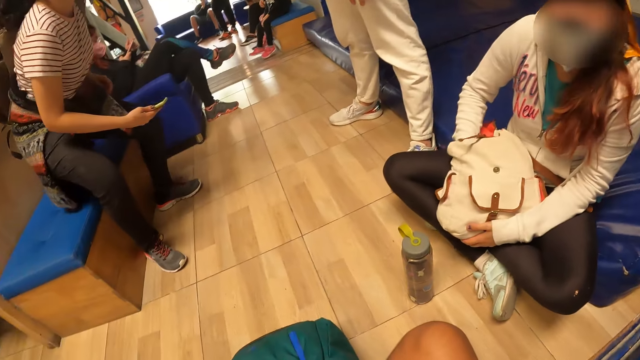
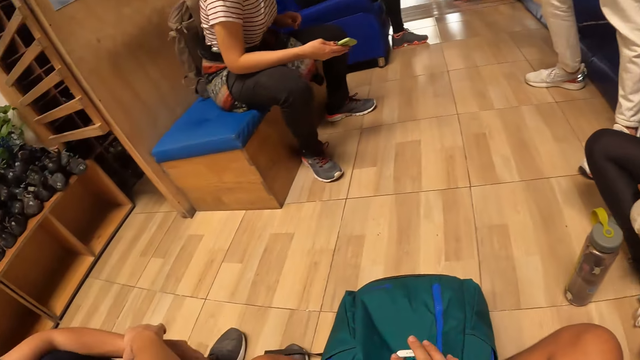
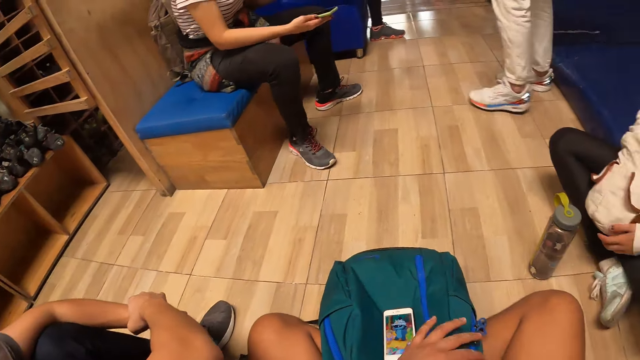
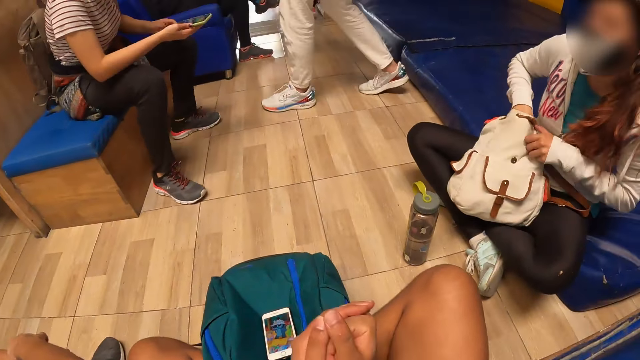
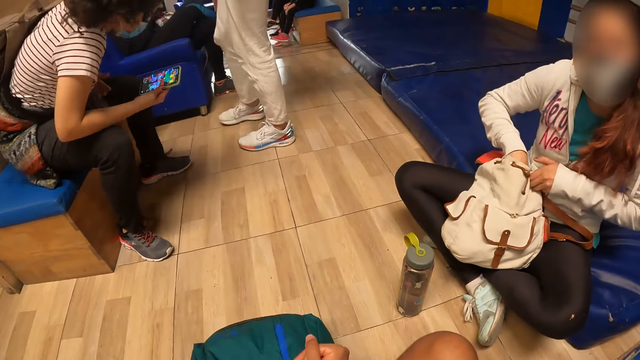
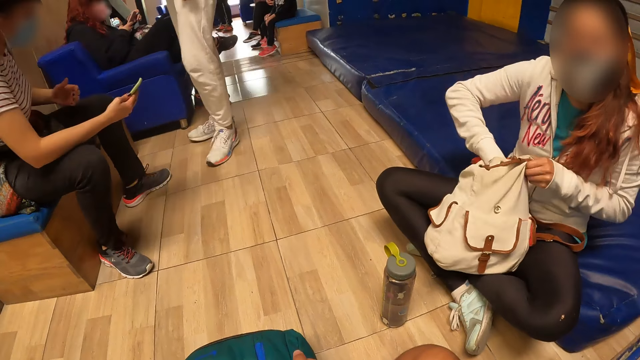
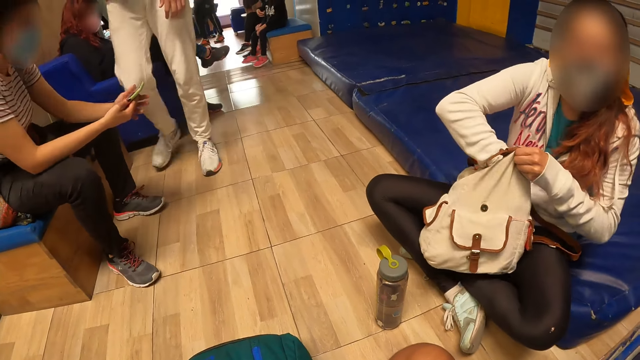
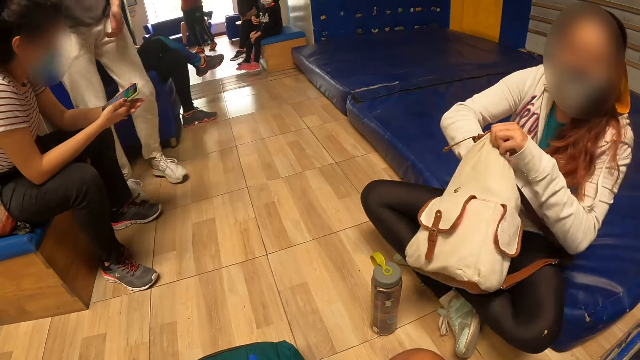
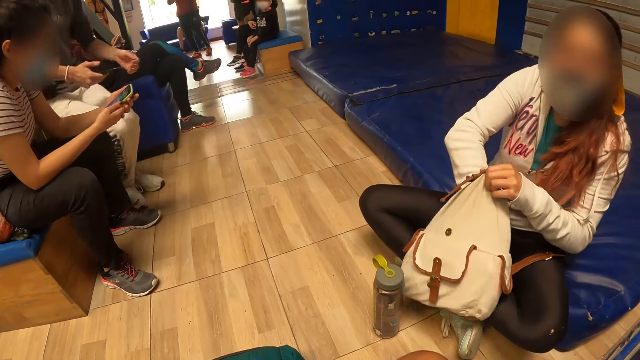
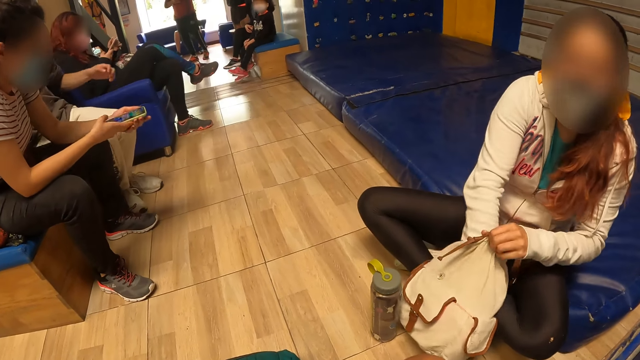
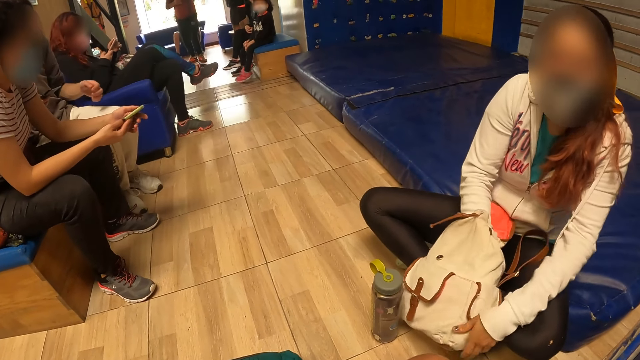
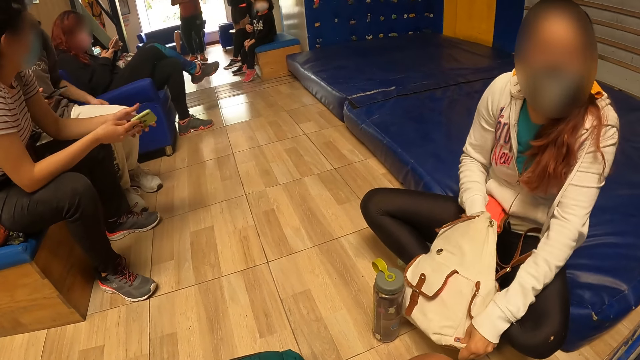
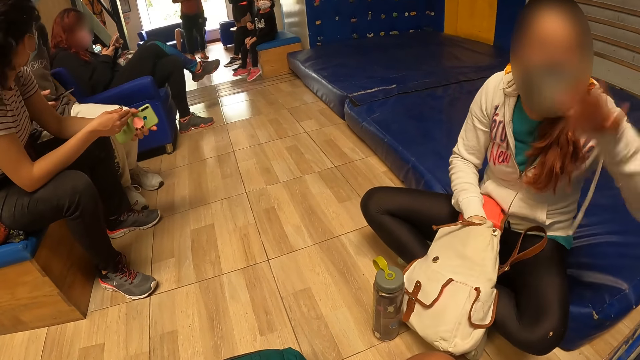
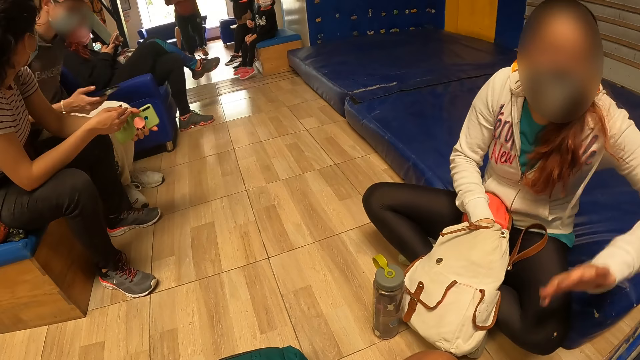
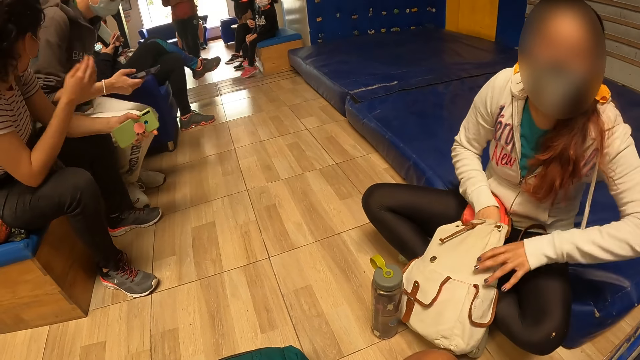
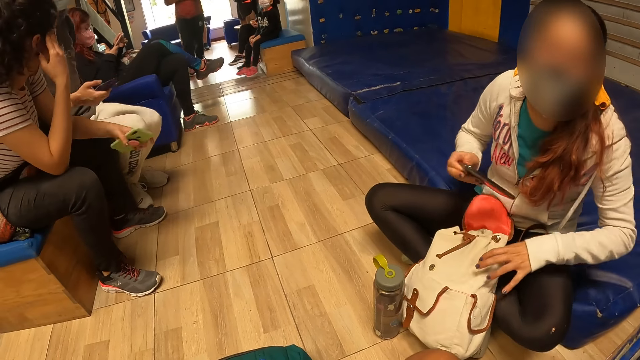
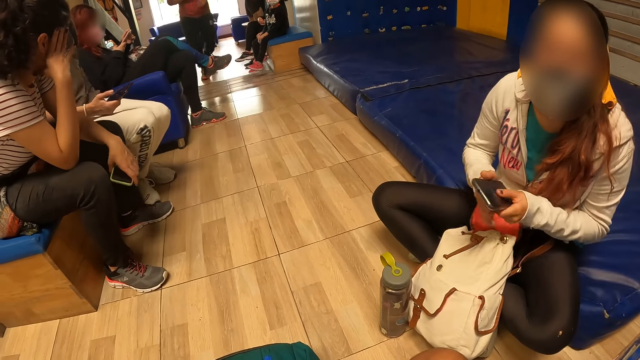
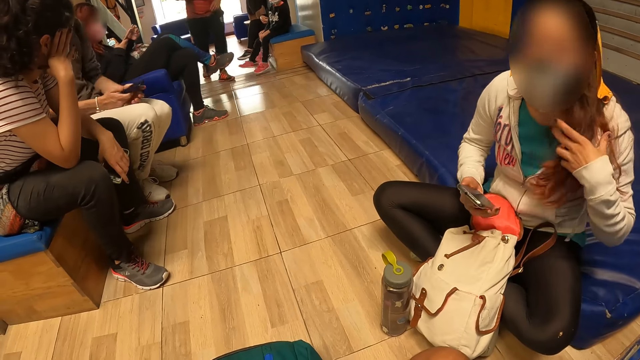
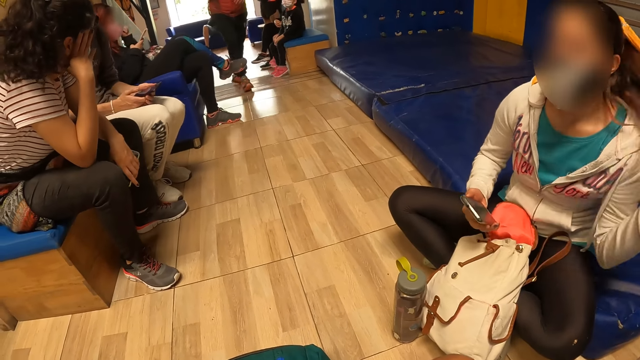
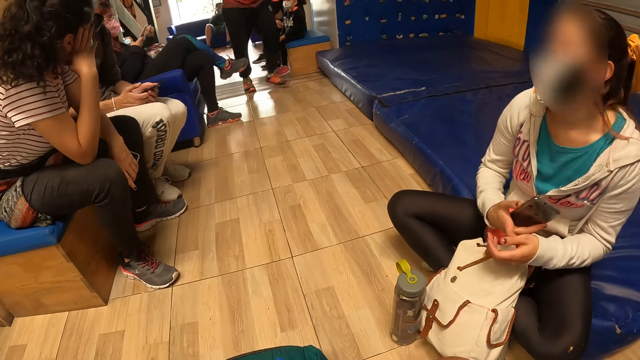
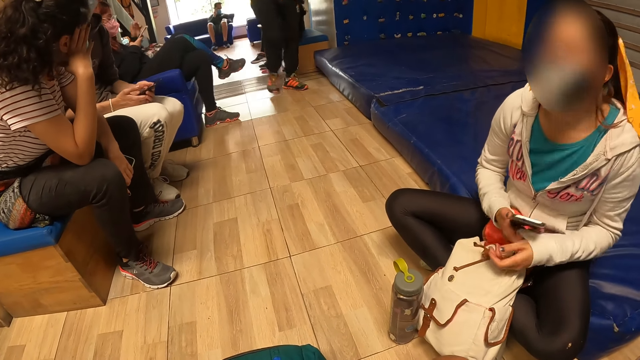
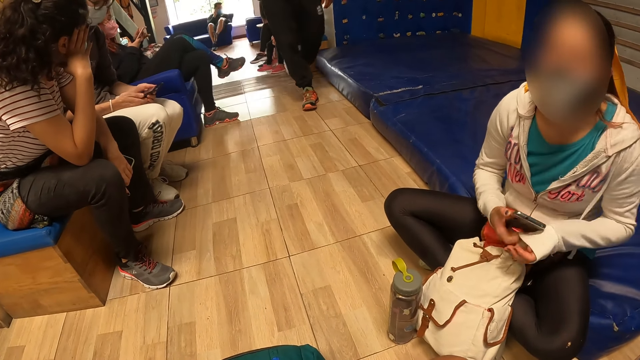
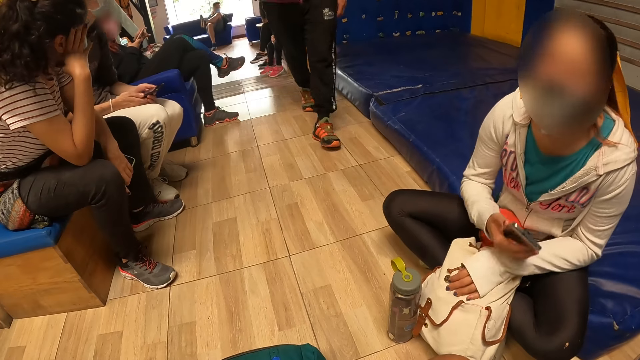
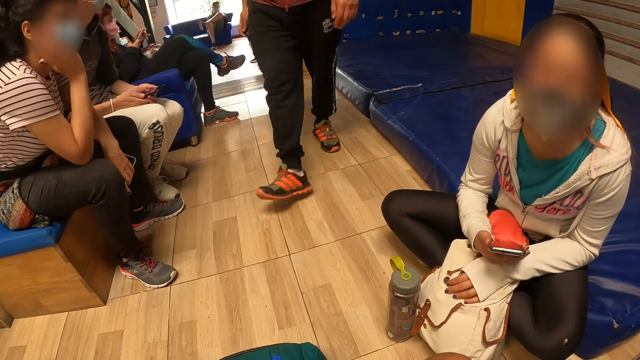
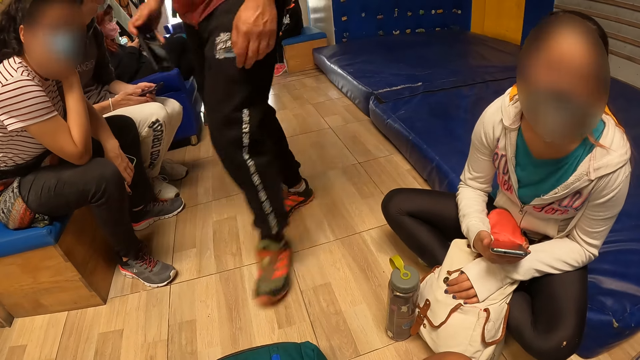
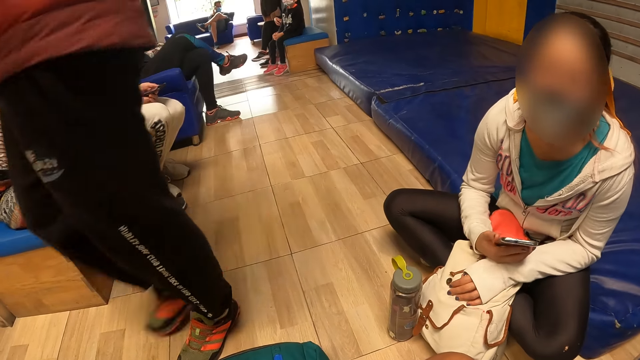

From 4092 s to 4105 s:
A woman sits on a chair. The camera wearer looks around the room. He puts the phone in the bag. He holds his hands together. Another woman holds the bag with her left hand and searches through the bag with her right hand. A man holds a phone with his right hand. The man sits on the chair. The first woman interacts with the man. The other woman makes gestures with her left hand. She removes a phone from the bag with her right hand. She holds the phone with both hands. She holds the phone with her right hand. She pulls her hand off the phone. She moves her hair with her left hand. She pulls her left sweater sleeve with her right hand. She holds the bag.

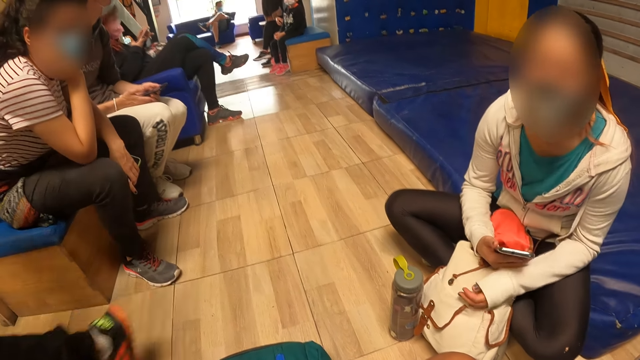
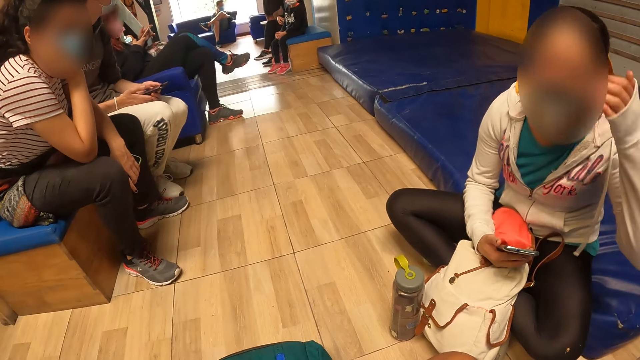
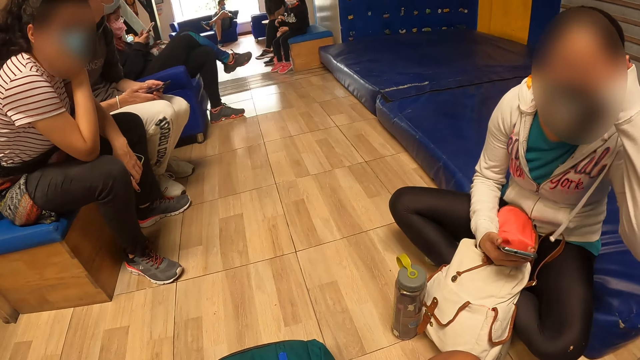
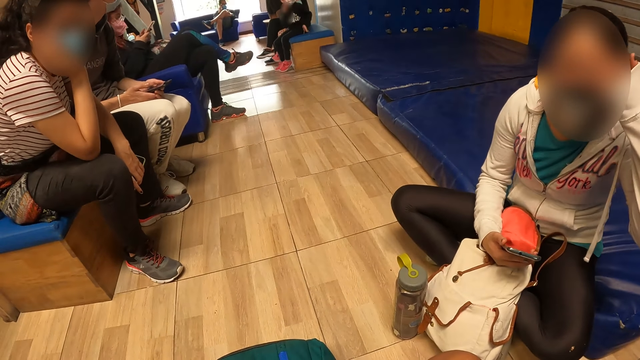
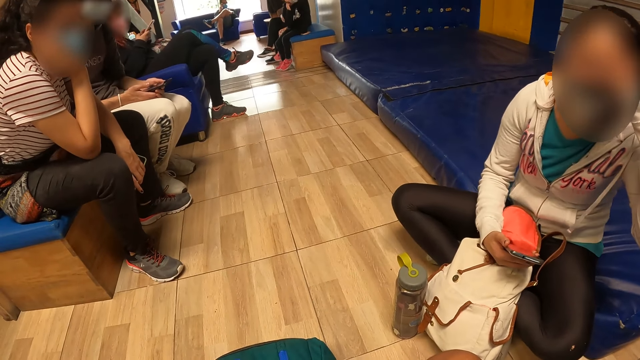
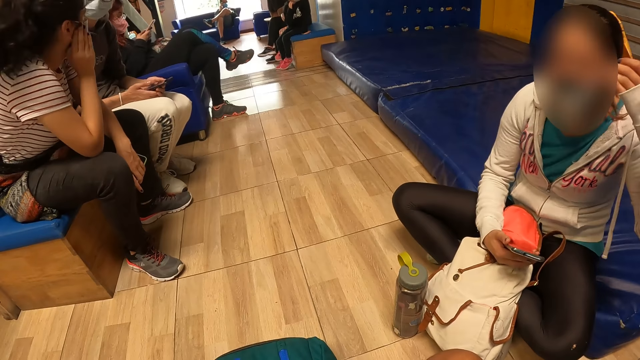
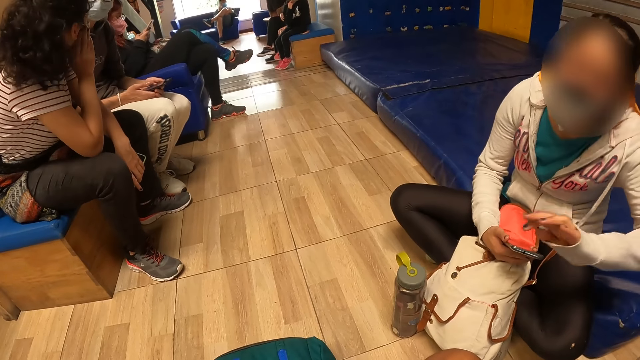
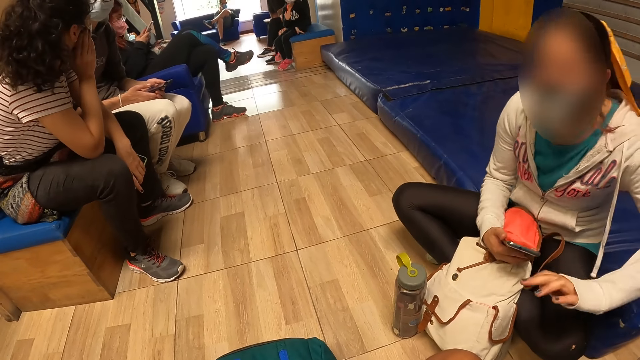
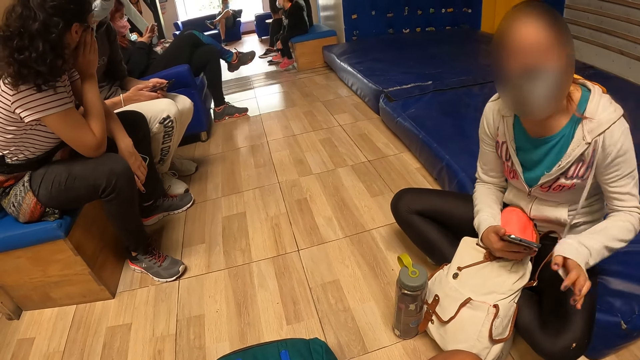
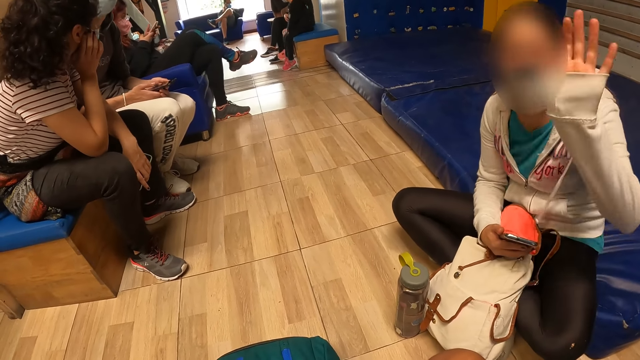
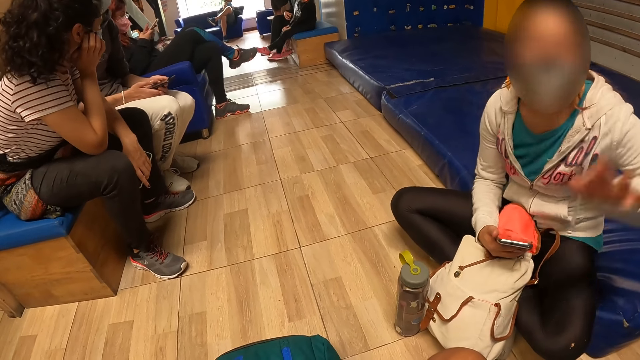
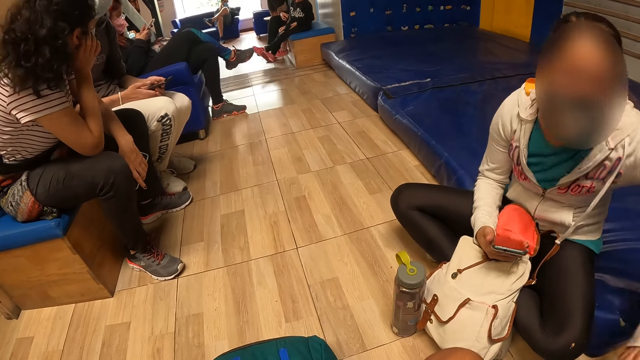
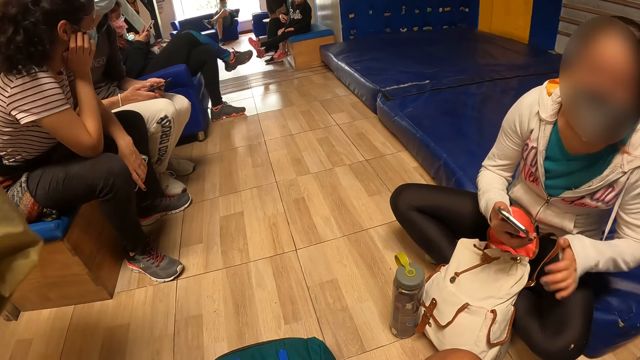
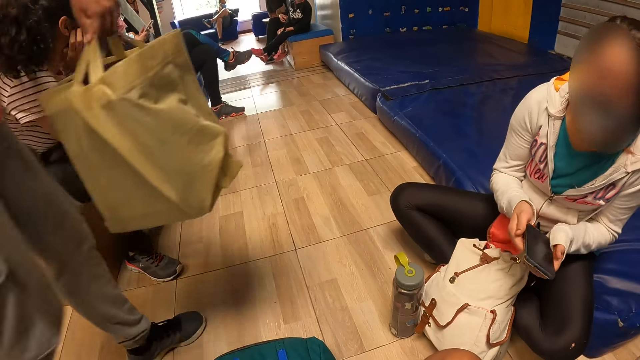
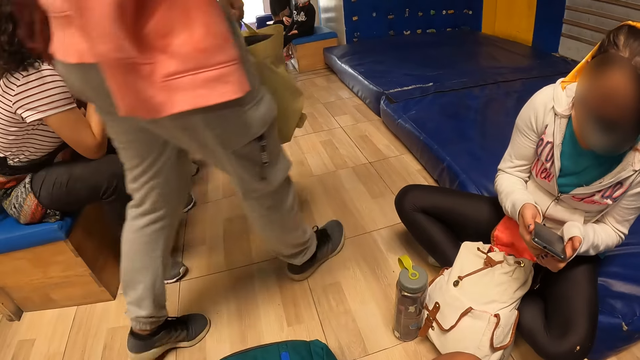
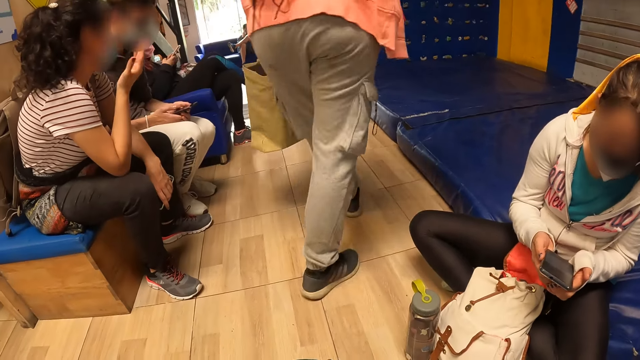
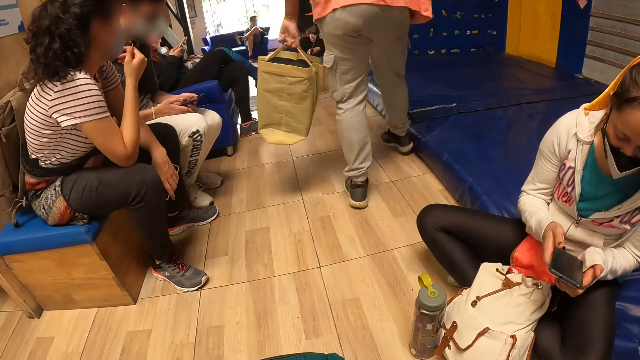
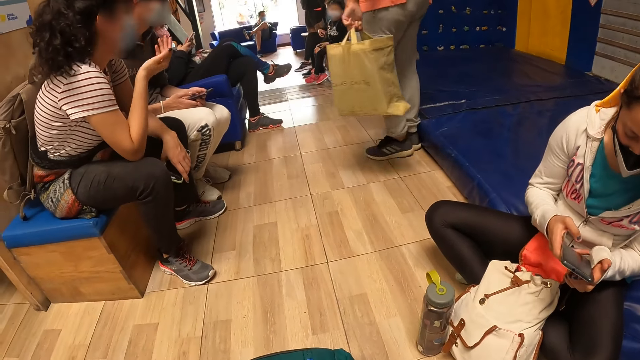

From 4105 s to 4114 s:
A woman lifts her hand off the bag. The woman touches her forehead with her left hand. She scratches her face. She dances on the chair. She pulls her hands off the face. She makes gestures with her left hand. She dances. She holds the phone with both hands. Another woman walks past the camera wearer.
